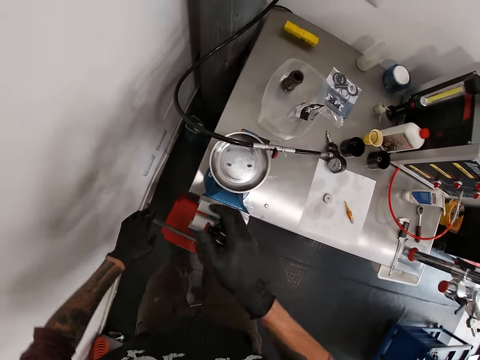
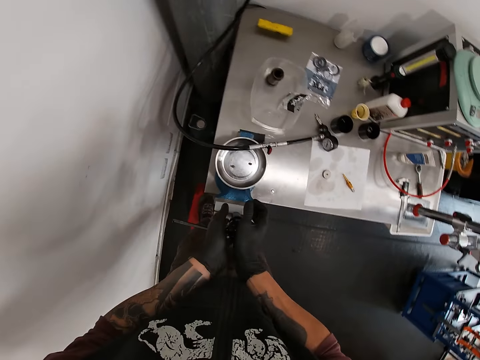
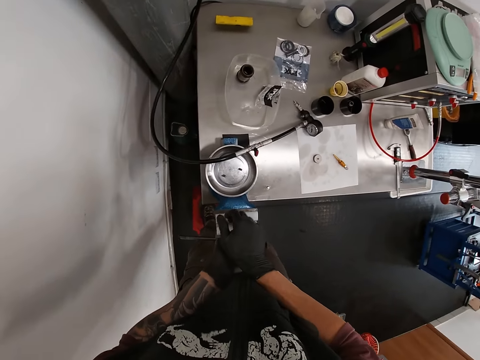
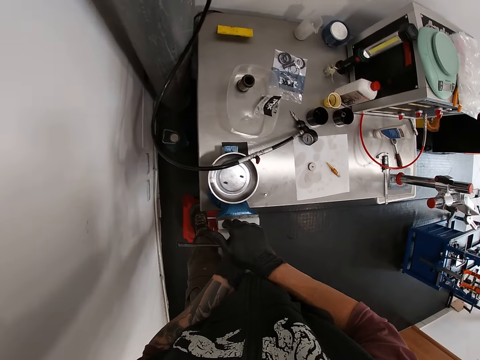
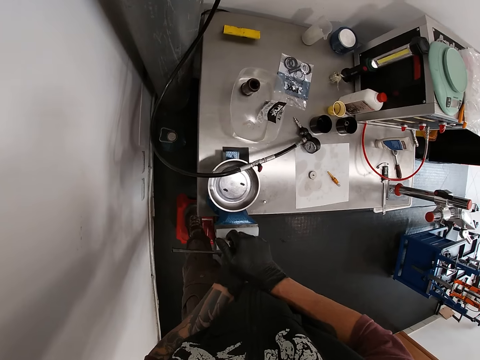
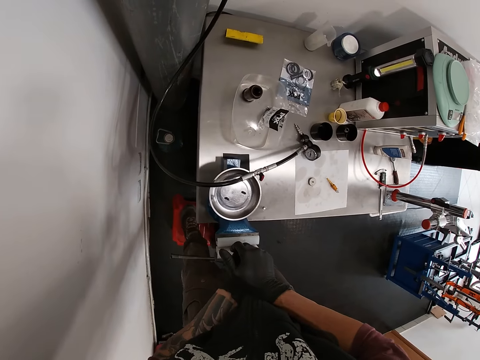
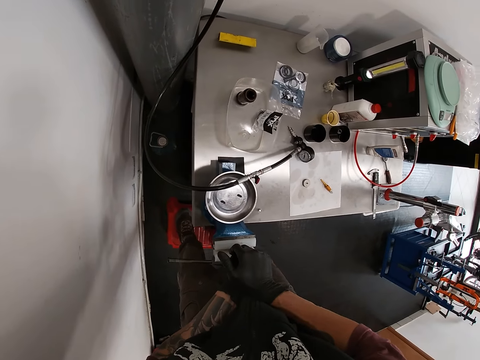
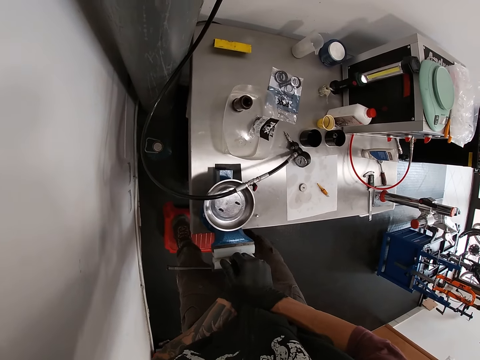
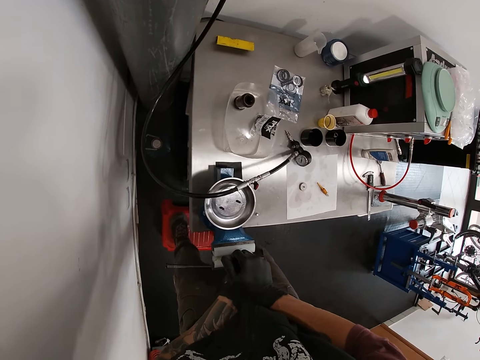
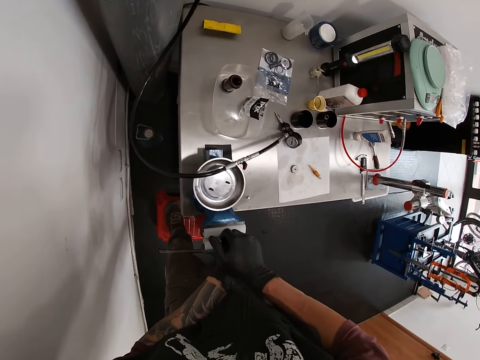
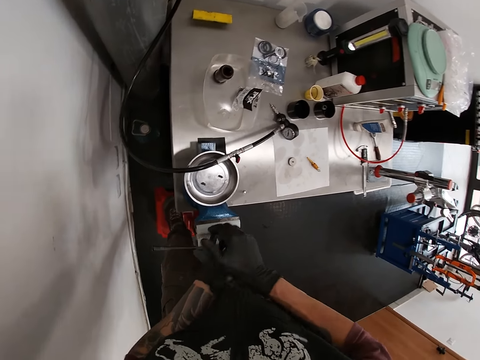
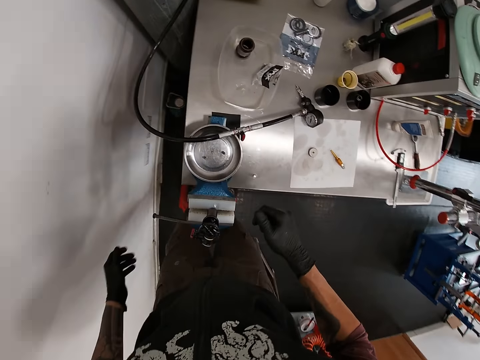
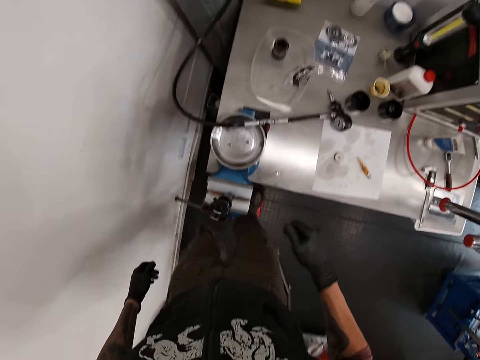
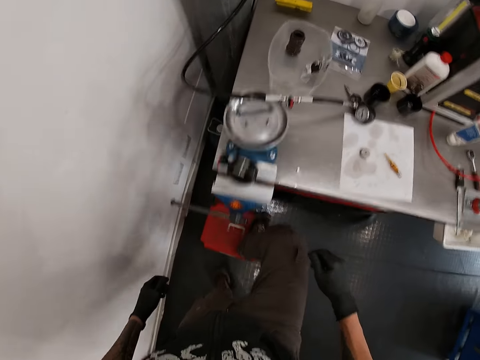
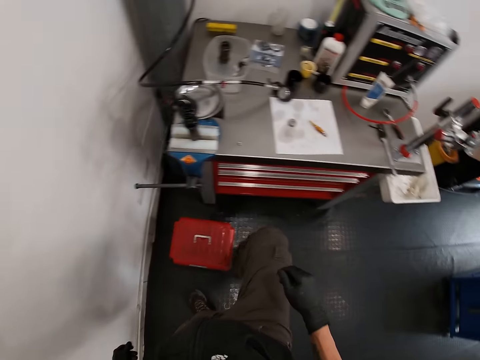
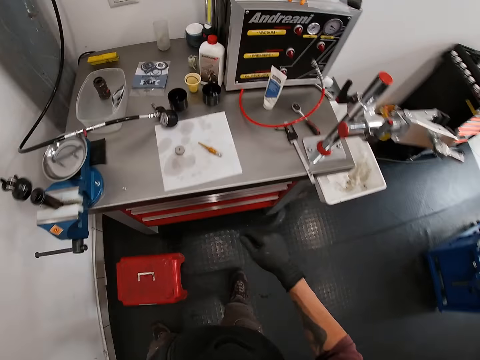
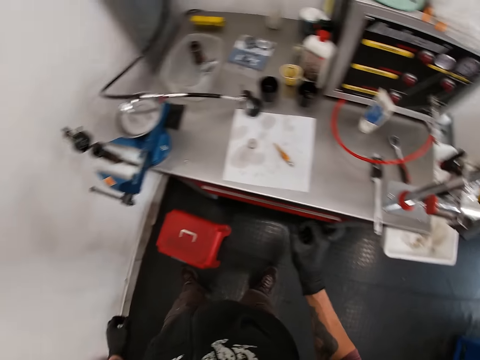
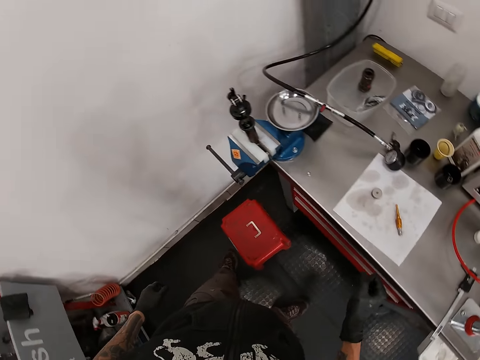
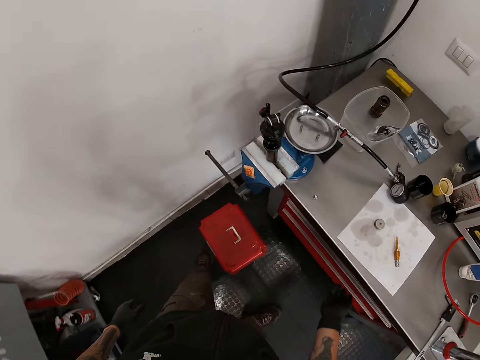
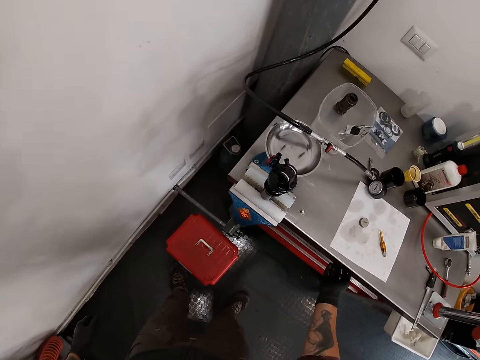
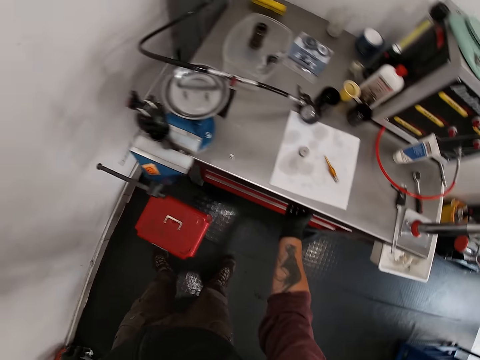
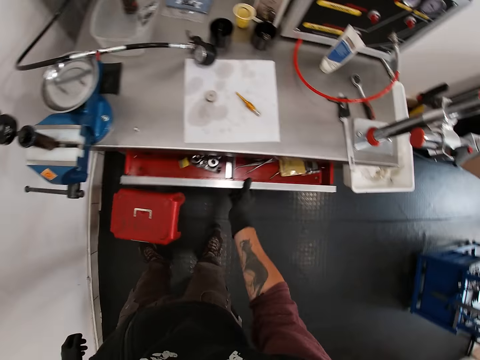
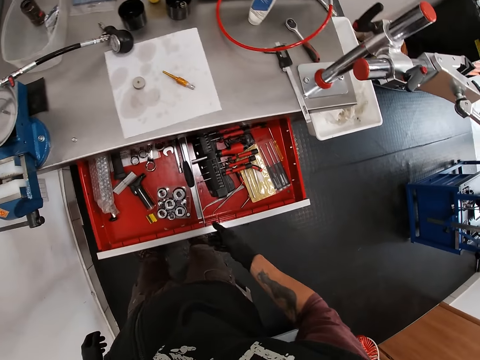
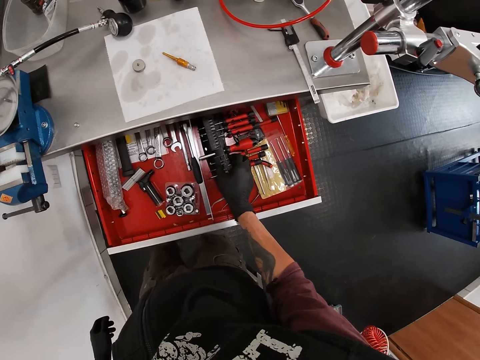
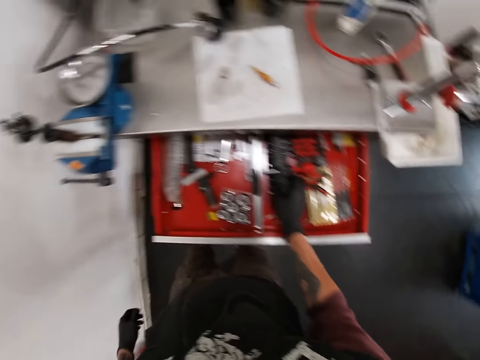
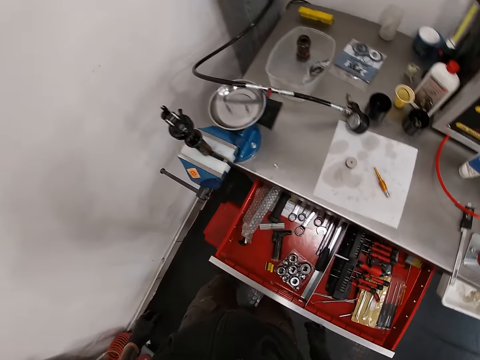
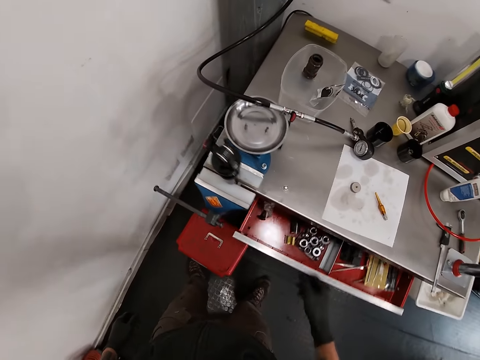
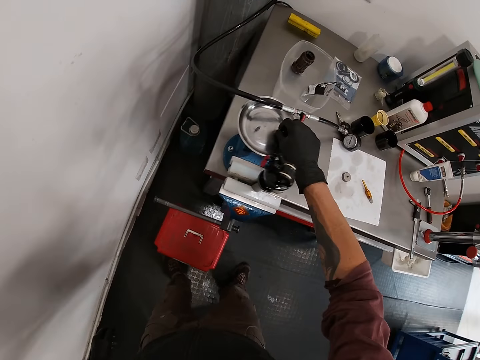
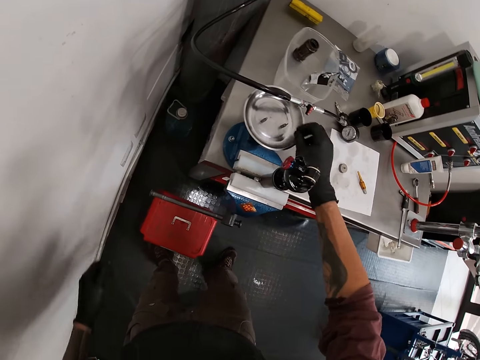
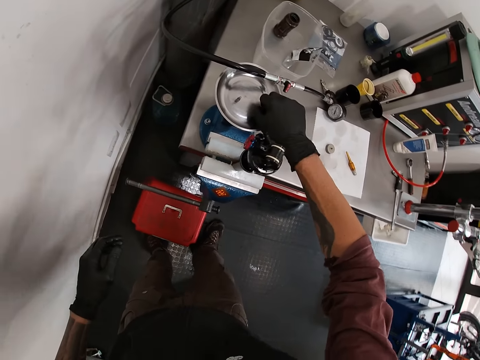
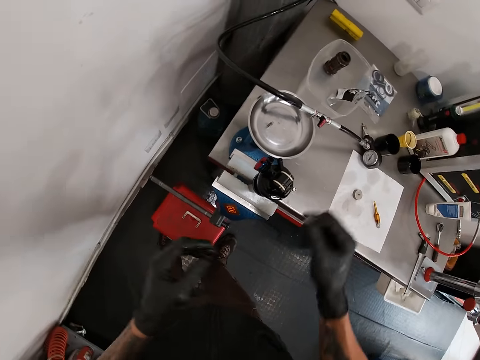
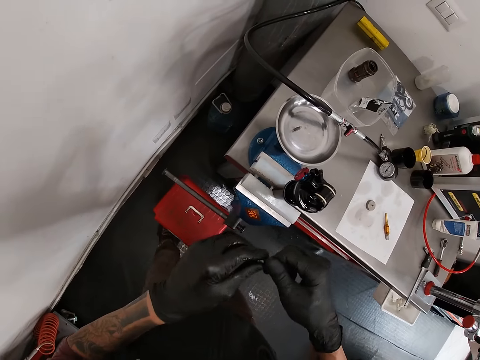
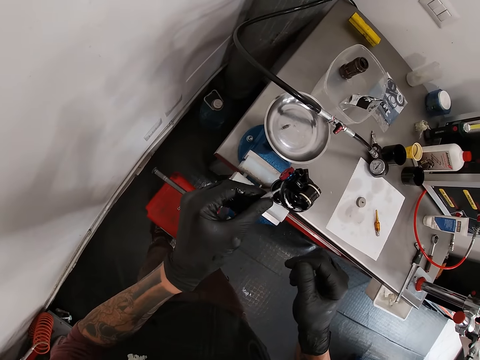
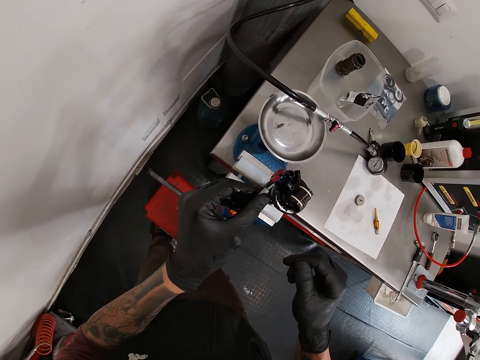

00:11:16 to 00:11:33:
The camera wearer presses the gas regulator with both hands. He moves around. He steps on the floor from the stool. He looks around. He opens the drawer with his right hand. He moves his hand in the drawer. He looks around. He closes the drawer with his right hand. He picks the ratchet screwdriver tip from the plate with his right hand. He holds the ratchet screwdriver tip with his left hand. He fixes the ratchet screwdriver tip on the gas regulator with his left hand.

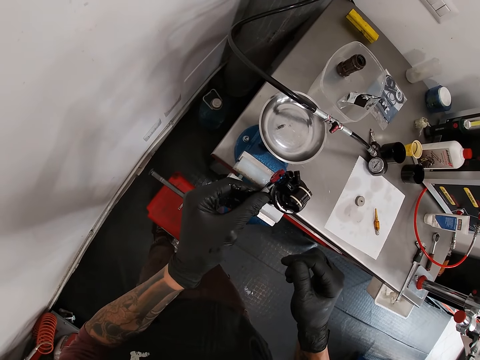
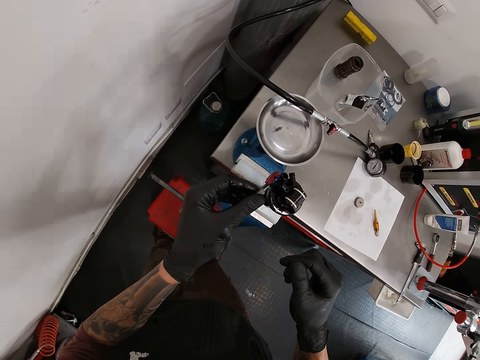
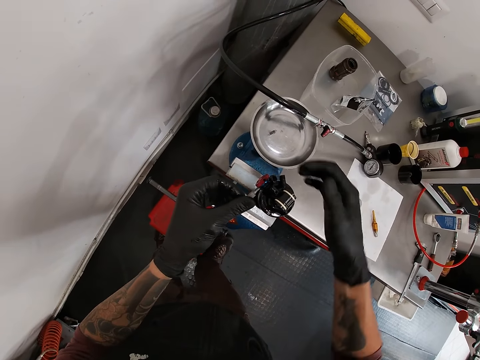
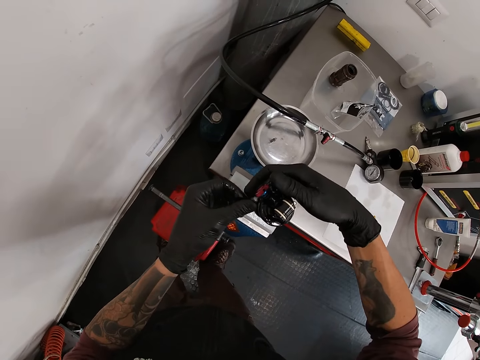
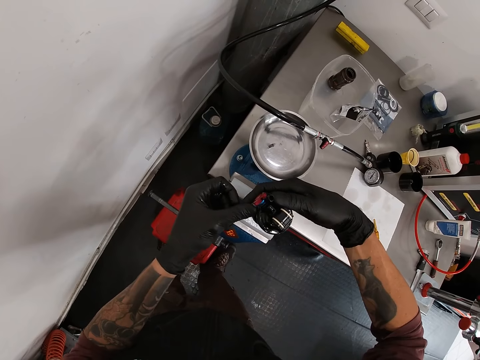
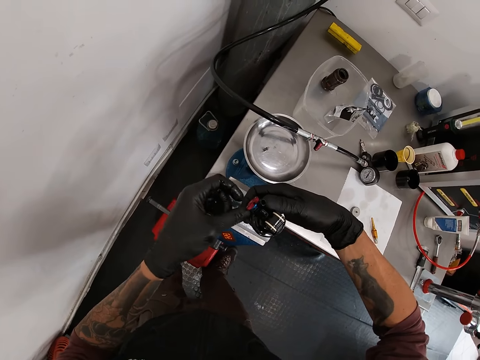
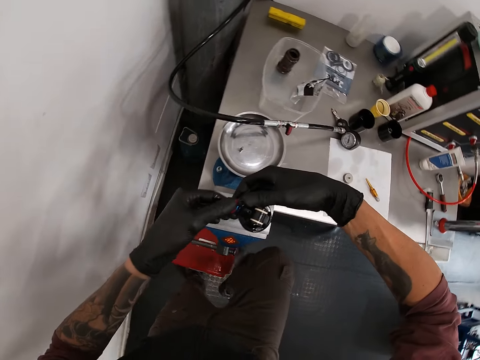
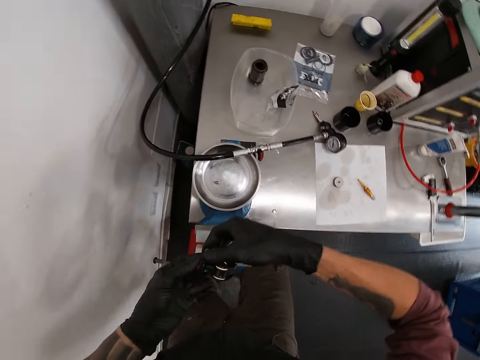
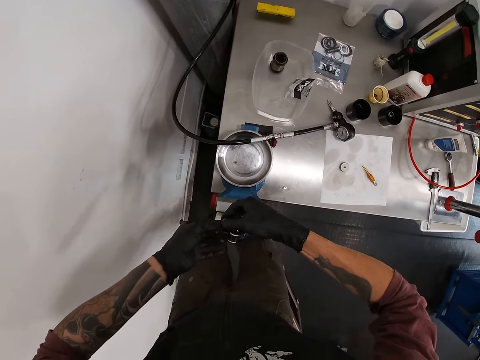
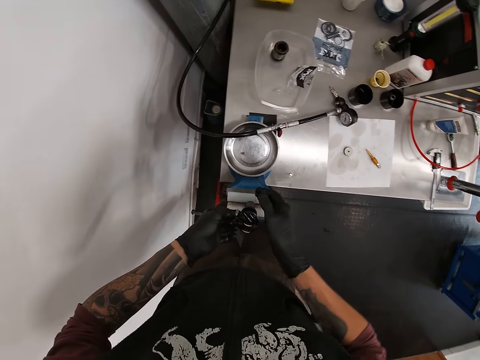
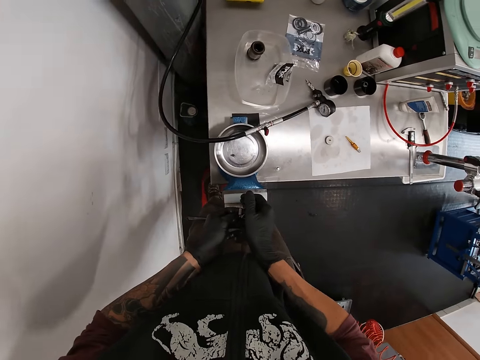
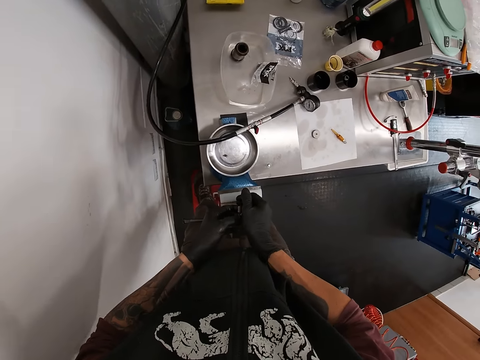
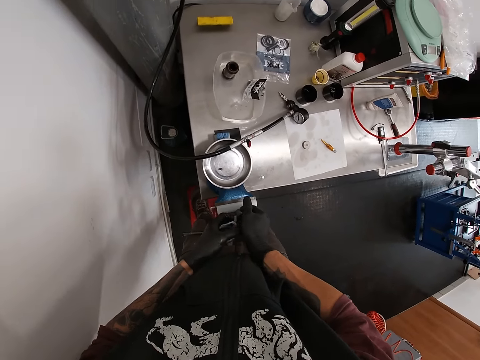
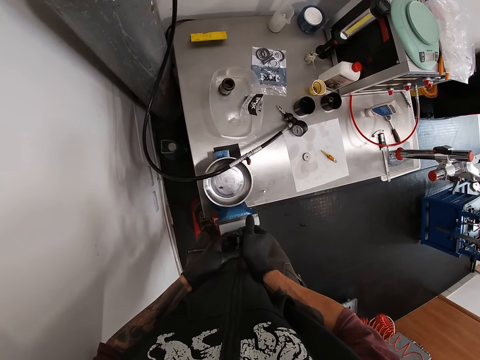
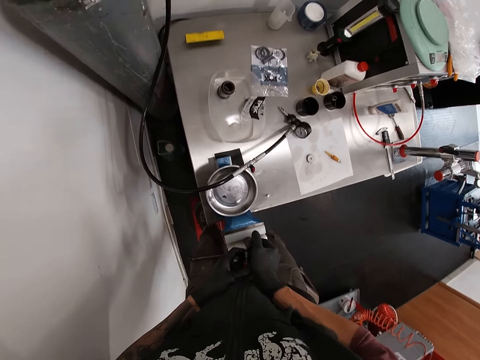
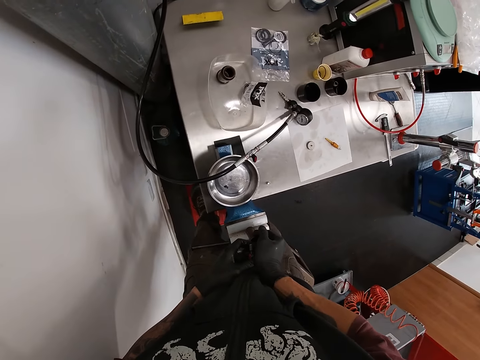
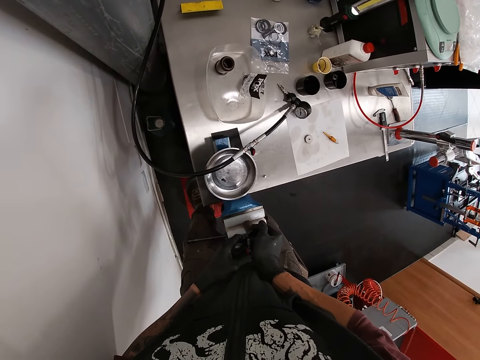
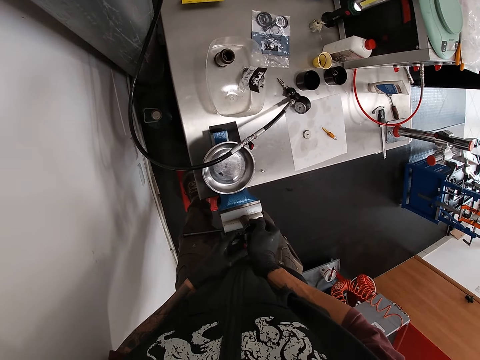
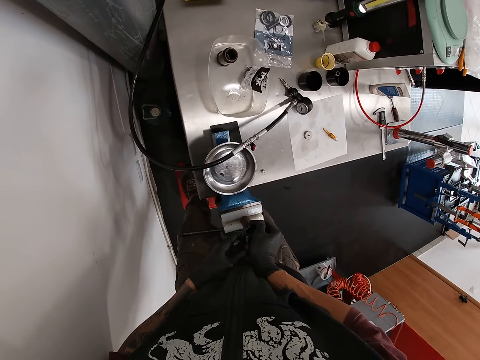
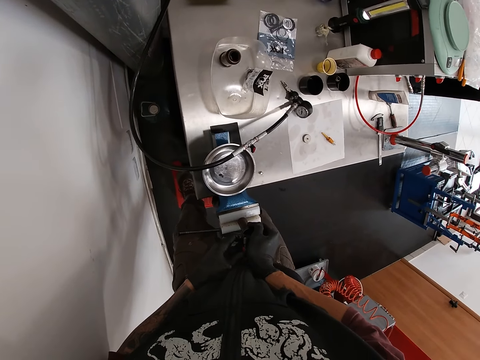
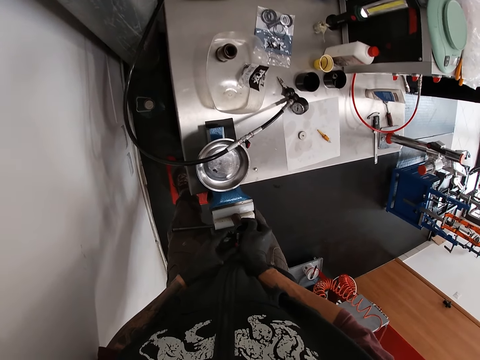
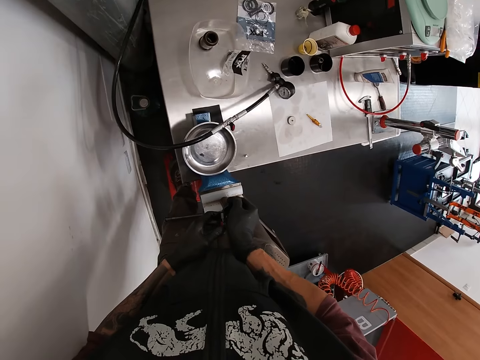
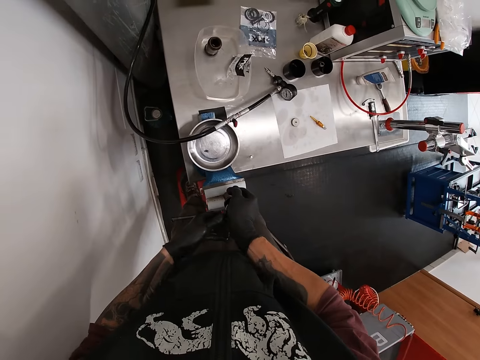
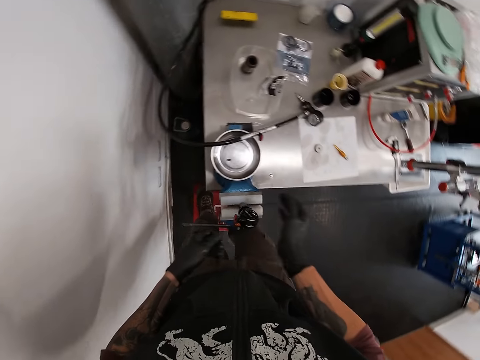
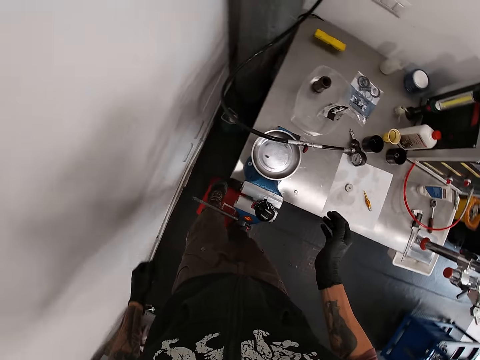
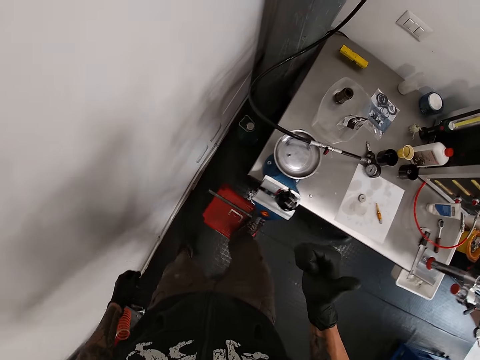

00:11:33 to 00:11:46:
The camera wearer holds the metal piece with his right hand. He presses the gas regulator with both hands. He steps on a stool, fixes something and looks around.
